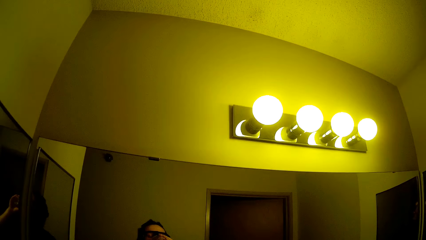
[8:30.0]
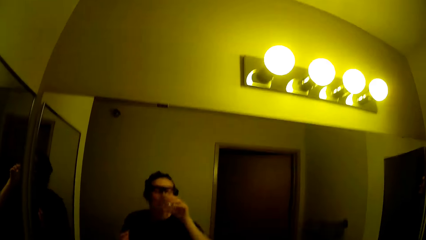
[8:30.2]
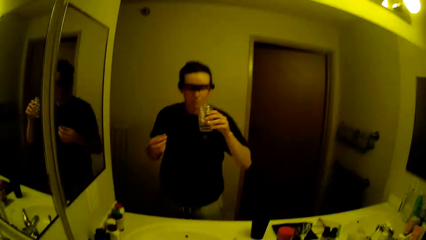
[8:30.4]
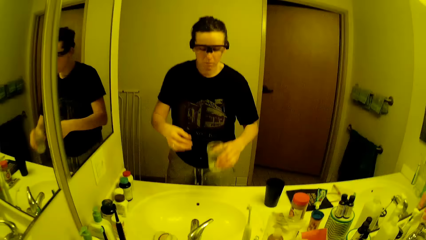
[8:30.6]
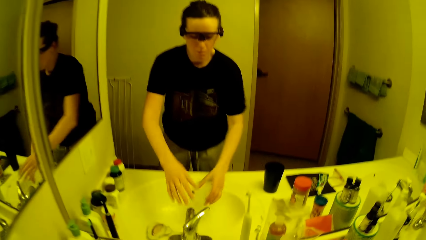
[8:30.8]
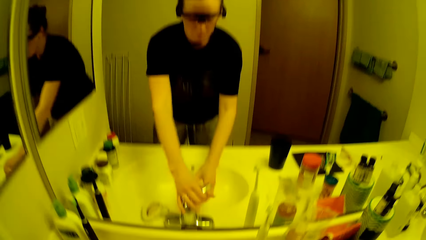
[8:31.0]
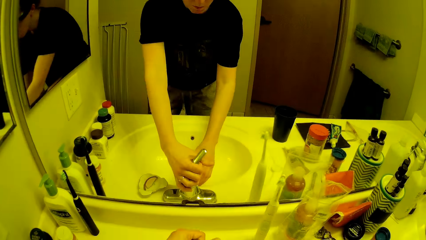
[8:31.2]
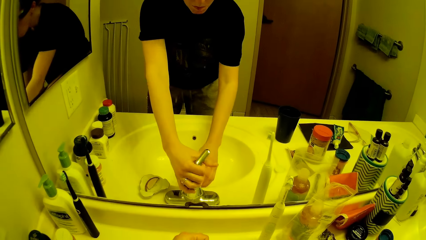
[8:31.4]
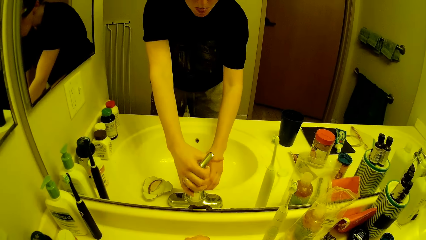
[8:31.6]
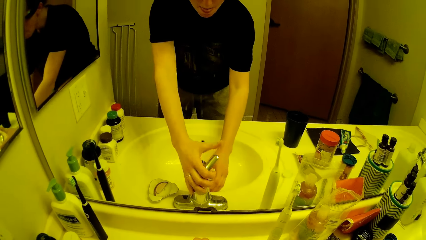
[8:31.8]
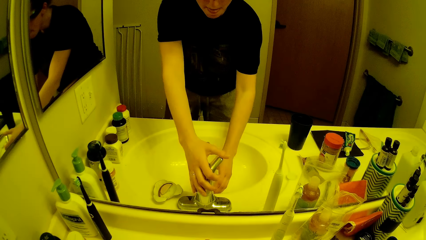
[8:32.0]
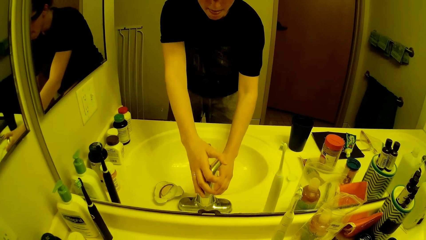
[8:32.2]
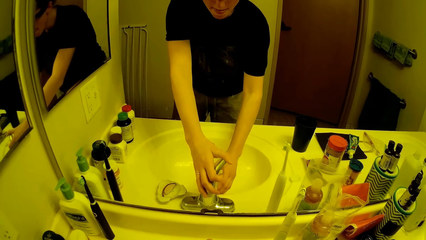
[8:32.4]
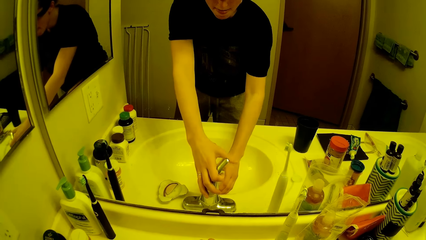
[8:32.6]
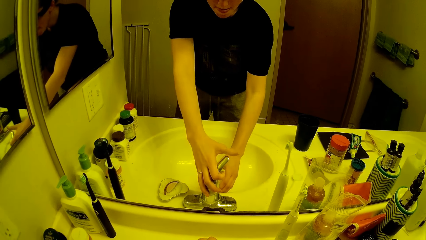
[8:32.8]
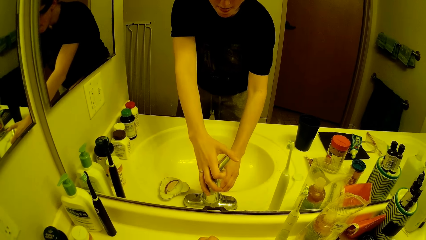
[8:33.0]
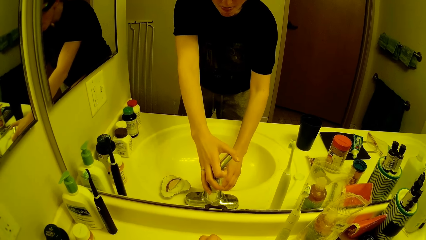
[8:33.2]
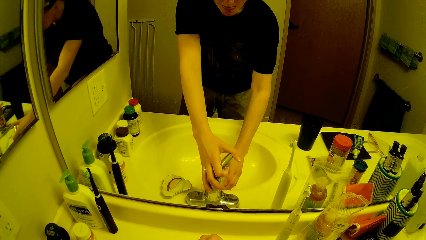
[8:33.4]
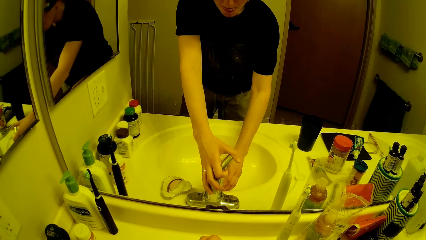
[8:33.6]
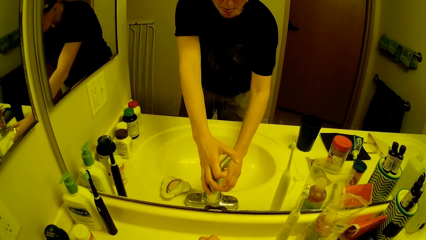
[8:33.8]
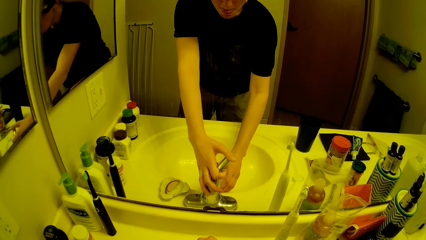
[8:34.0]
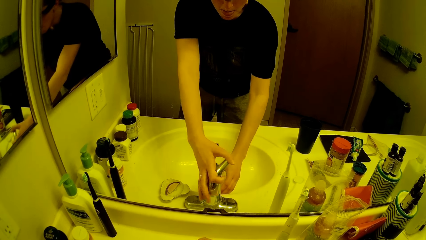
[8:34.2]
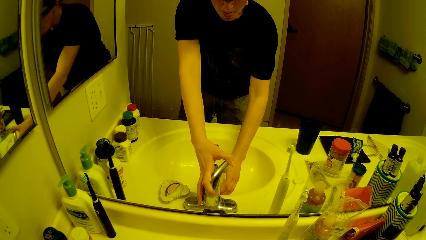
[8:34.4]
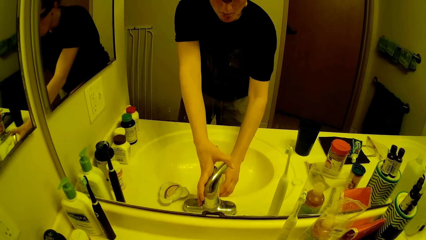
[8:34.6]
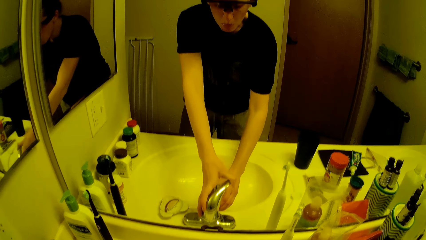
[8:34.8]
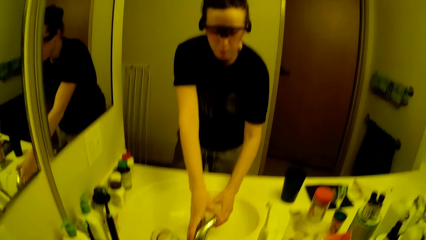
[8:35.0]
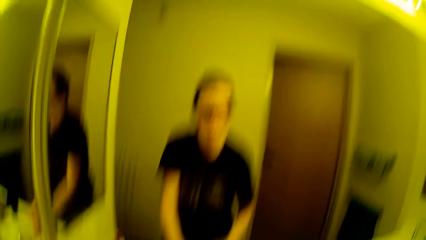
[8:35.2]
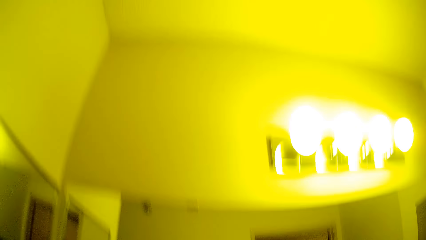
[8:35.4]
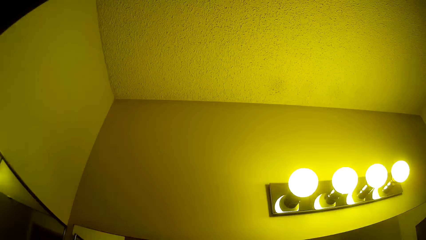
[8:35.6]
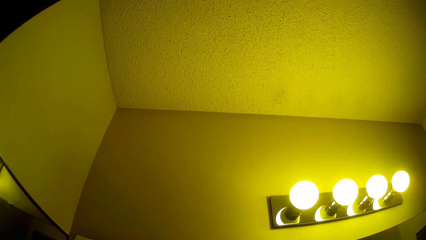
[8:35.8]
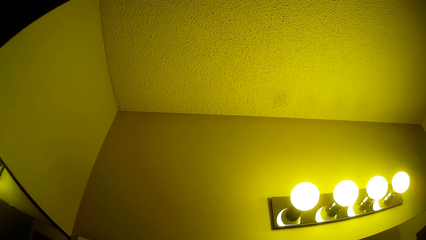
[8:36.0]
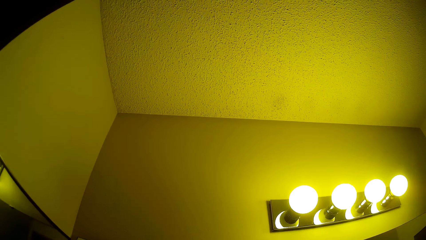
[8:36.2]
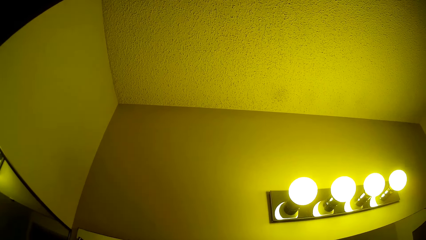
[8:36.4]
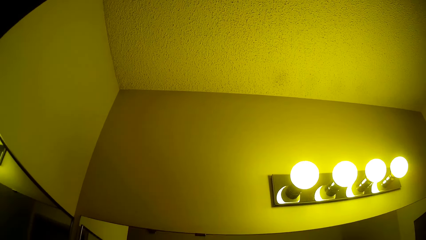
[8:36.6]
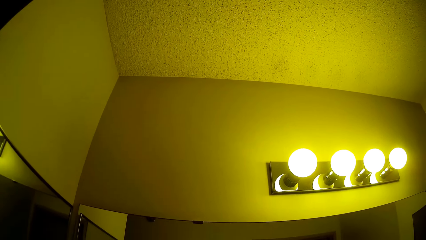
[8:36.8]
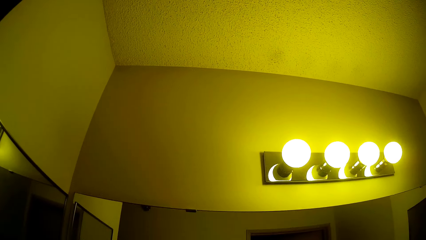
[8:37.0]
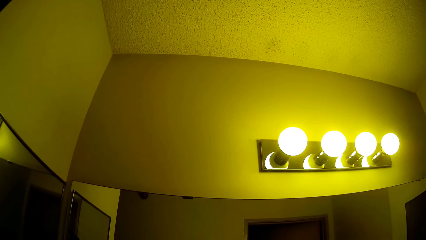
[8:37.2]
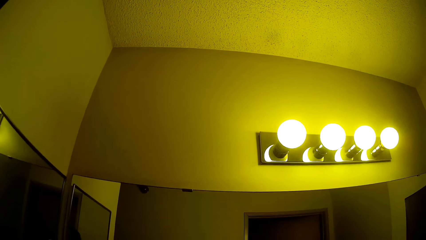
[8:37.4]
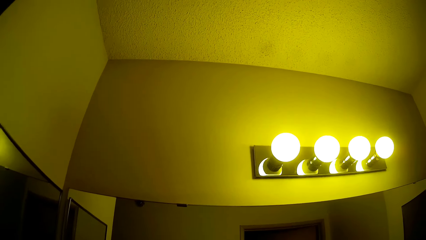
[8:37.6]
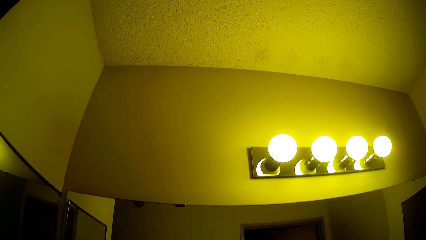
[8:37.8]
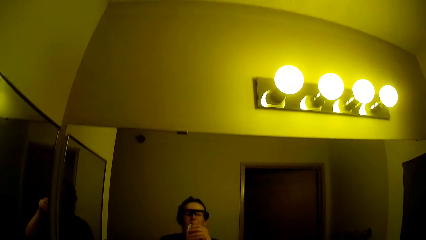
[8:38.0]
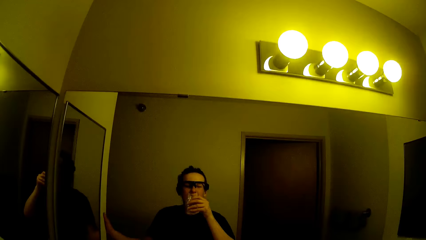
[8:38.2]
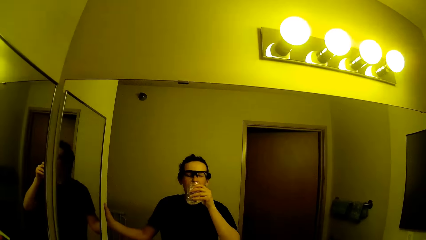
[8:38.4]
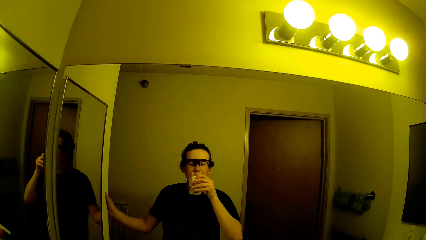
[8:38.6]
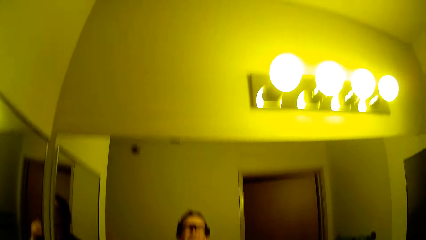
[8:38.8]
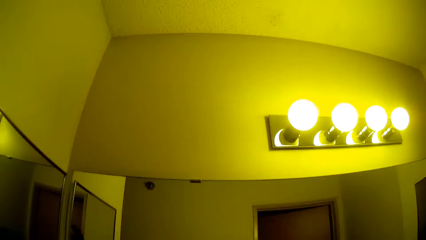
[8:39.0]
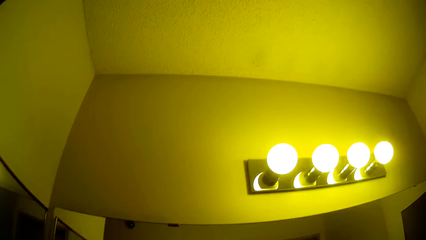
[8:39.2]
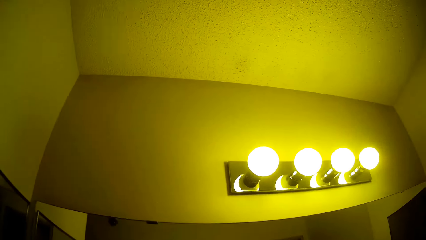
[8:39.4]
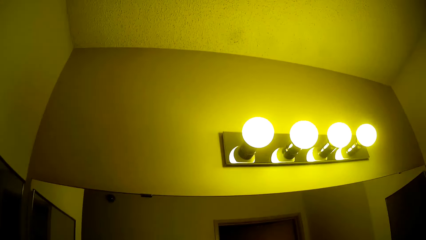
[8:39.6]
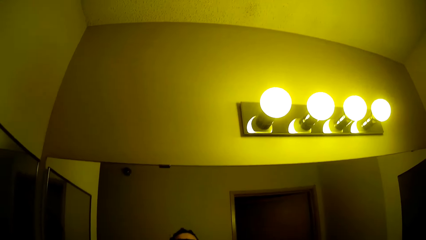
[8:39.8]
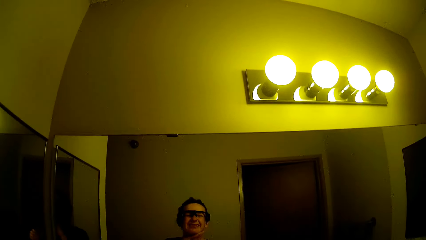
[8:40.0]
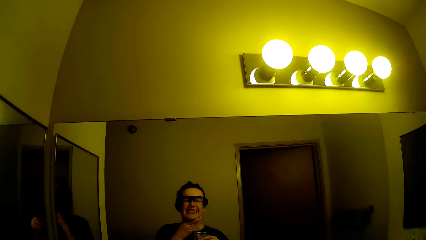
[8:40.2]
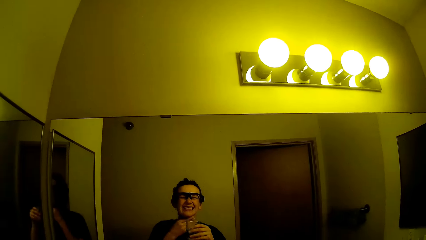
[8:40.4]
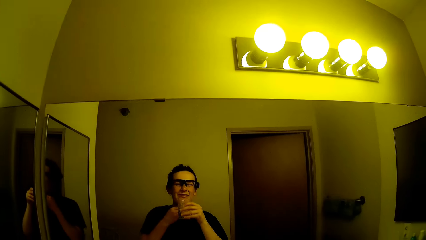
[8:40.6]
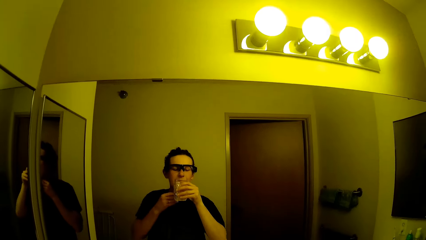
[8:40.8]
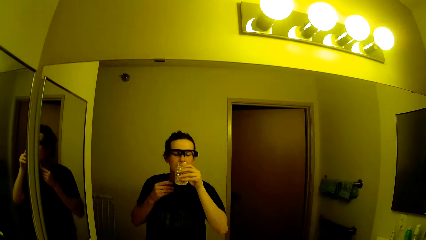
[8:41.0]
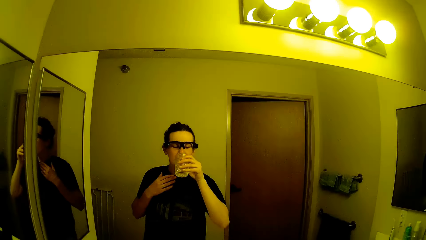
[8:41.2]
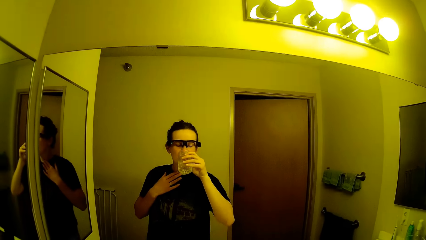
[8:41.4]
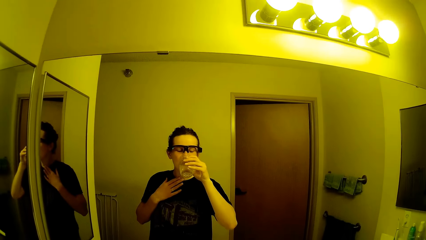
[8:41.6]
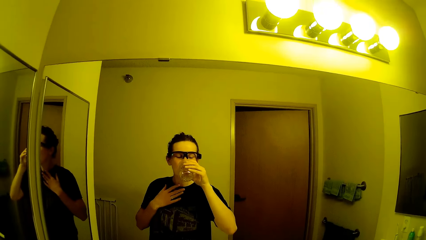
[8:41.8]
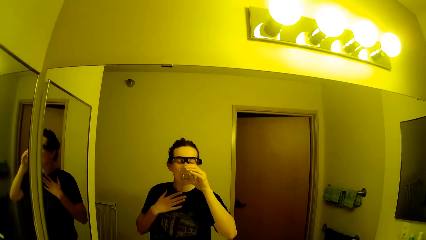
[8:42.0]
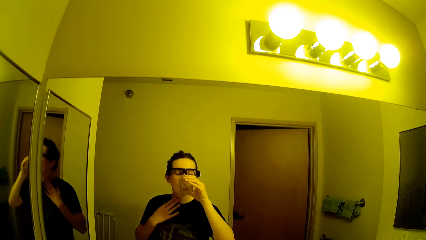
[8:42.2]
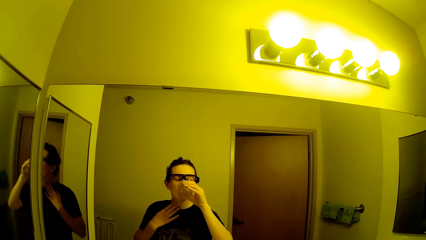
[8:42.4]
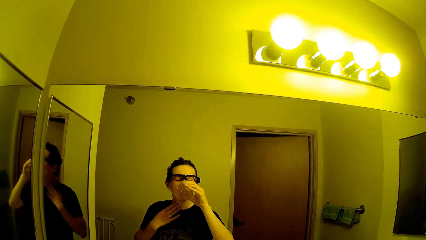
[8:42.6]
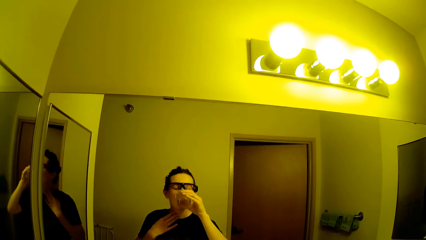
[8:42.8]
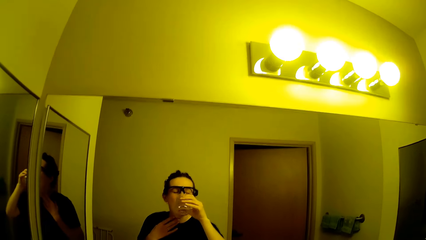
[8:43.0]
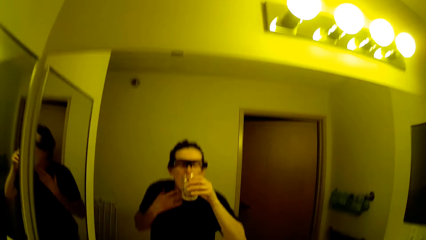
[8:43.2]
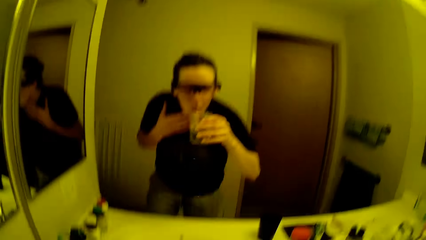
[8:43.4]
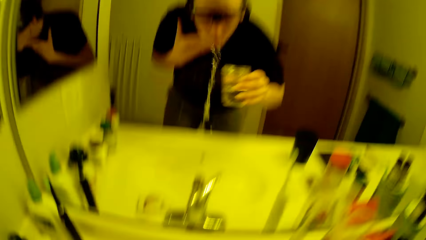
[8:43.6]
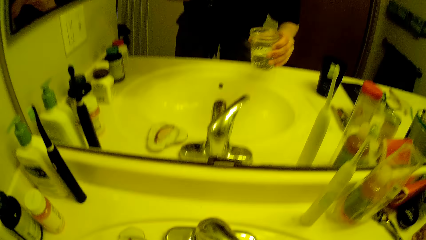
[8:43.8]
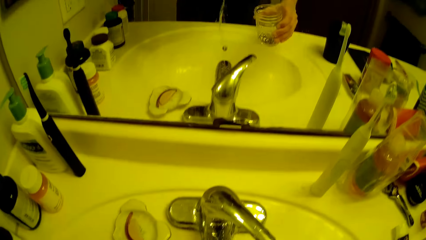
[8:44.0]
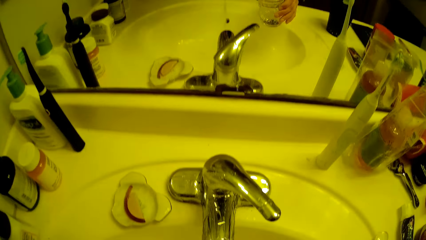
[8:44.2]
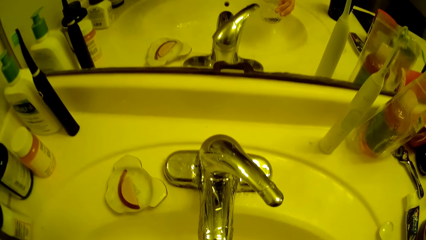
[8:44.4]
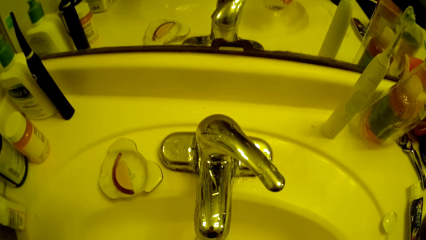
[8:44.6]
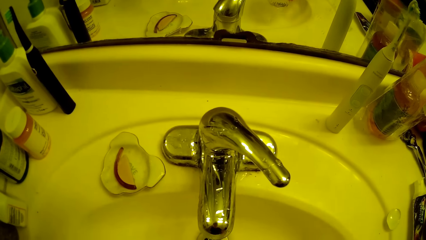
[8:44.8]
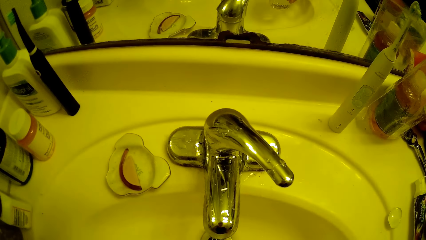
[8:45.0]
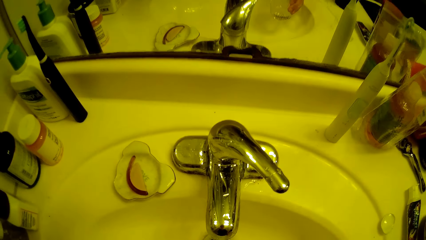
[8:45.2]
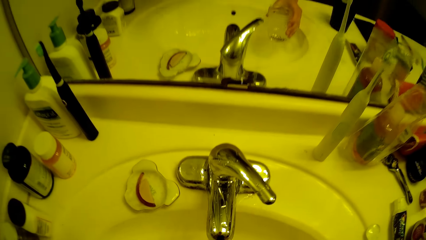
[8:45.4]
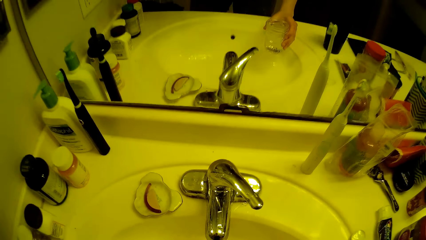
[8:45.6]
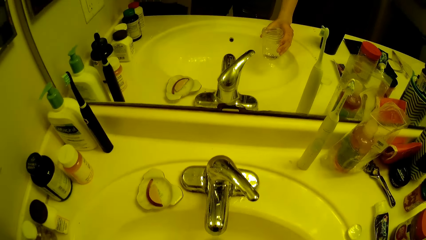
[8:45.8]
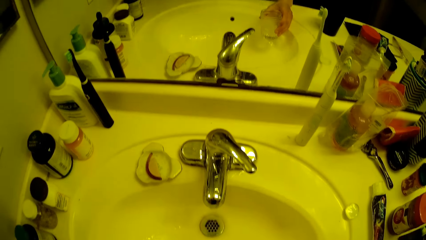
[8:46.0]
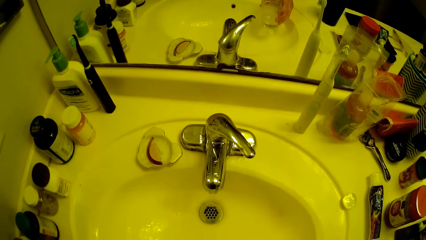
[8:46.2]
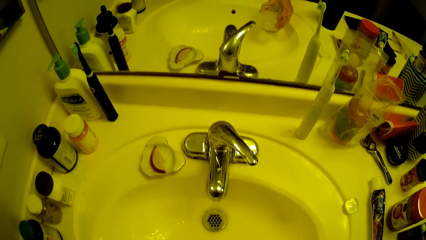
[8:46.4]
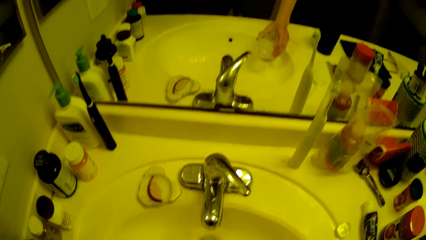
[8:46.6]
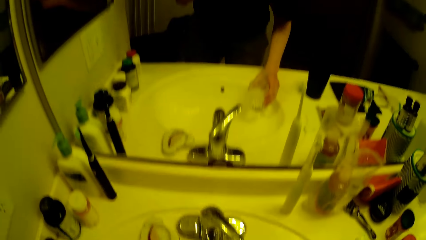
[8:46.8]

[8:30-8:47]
The camera wearer opens the tap with her left hand. She fills the glass with water. She closes the tap with her left hand. She looks at the ceiling. She drinks from the cup in her right hand. She spits out the water in the sink.
